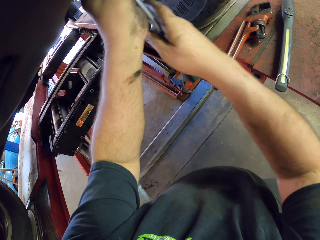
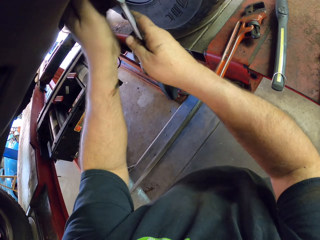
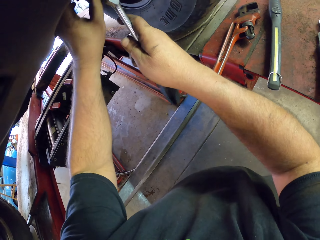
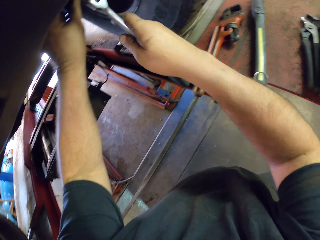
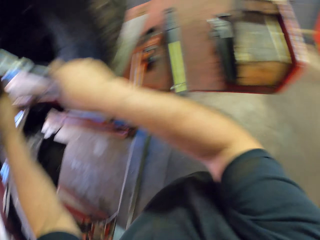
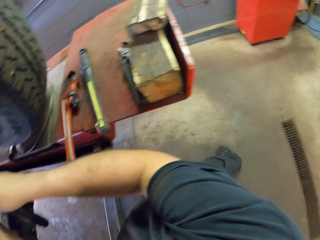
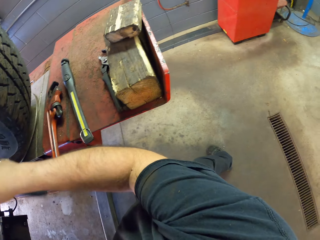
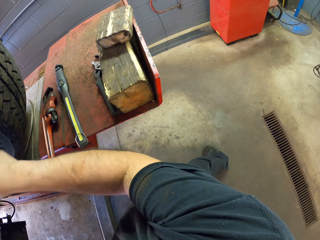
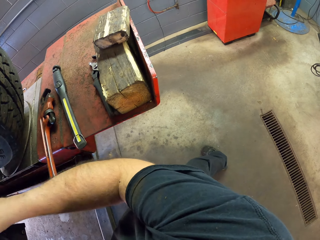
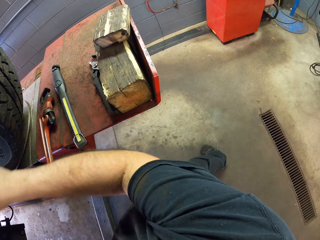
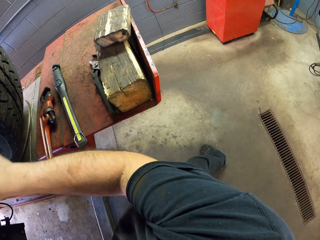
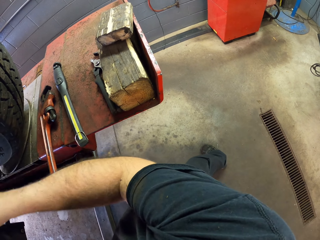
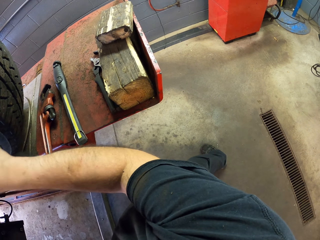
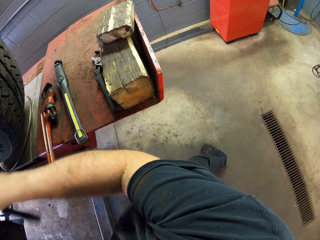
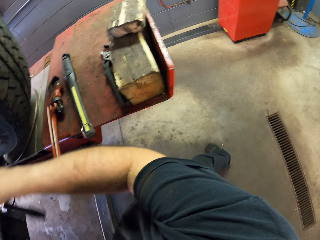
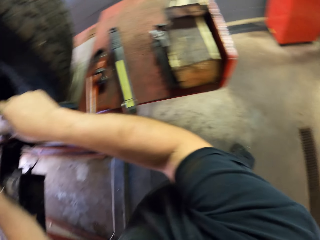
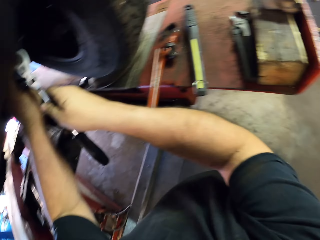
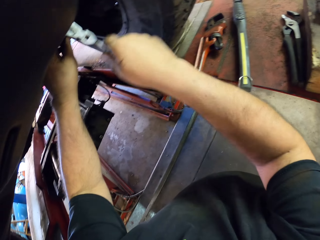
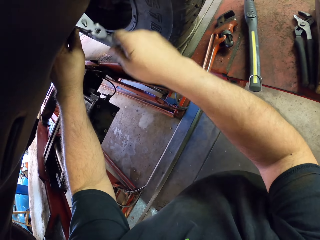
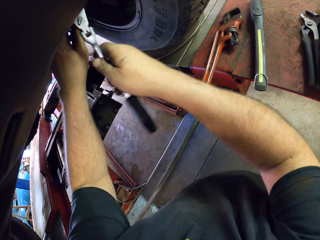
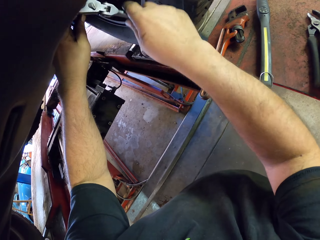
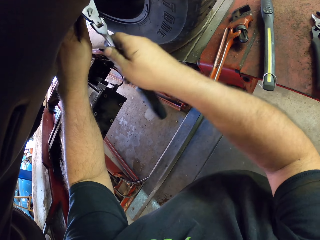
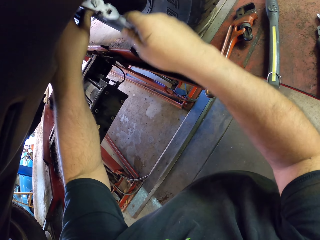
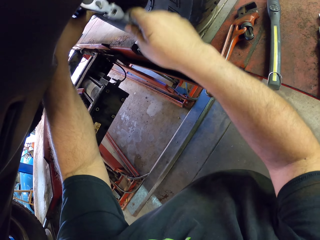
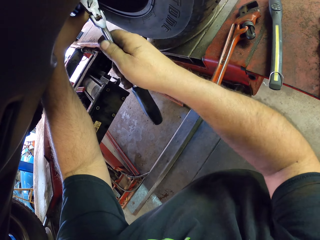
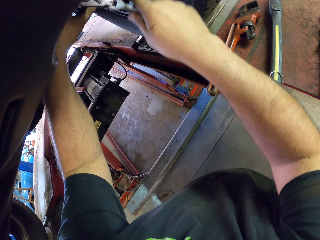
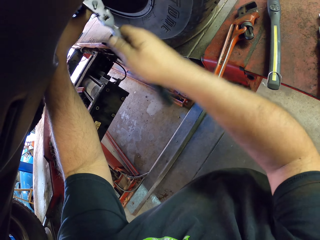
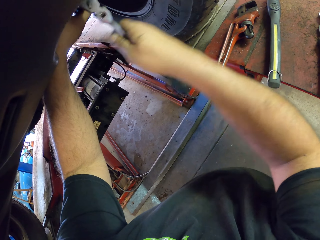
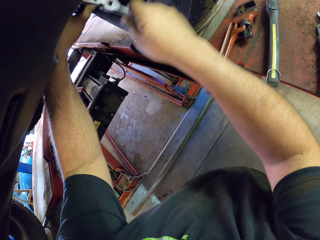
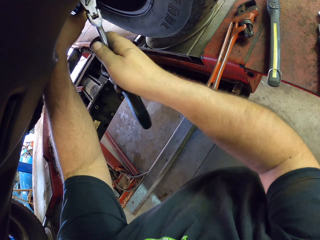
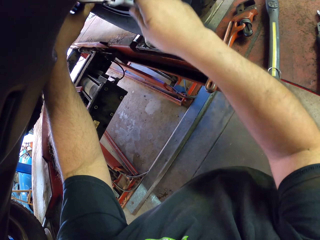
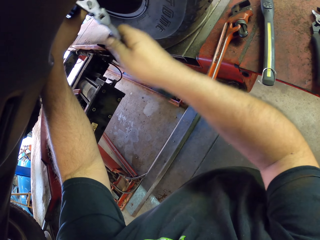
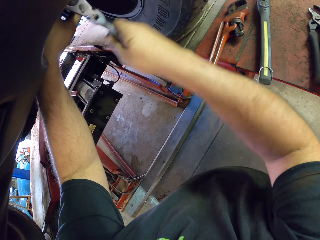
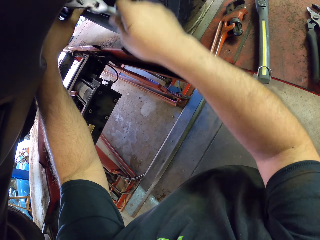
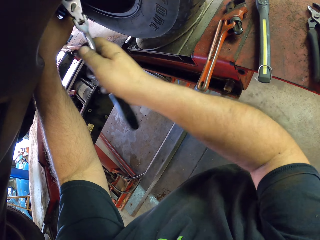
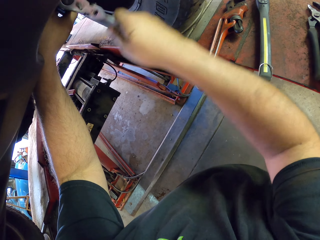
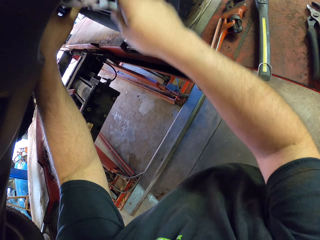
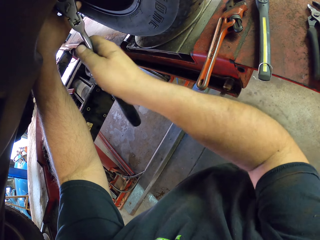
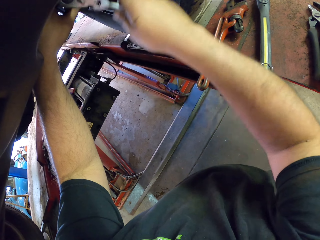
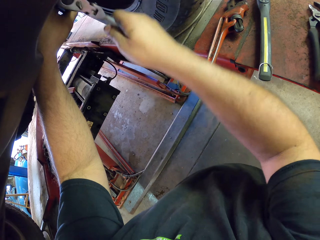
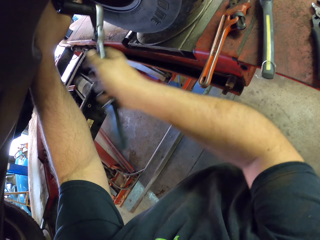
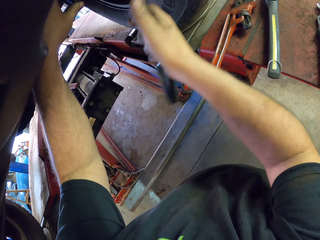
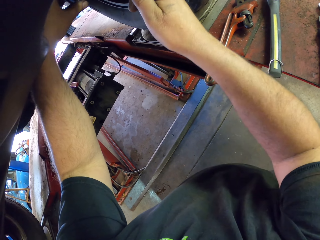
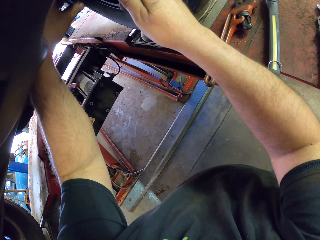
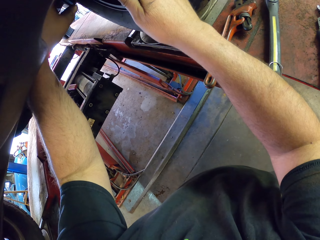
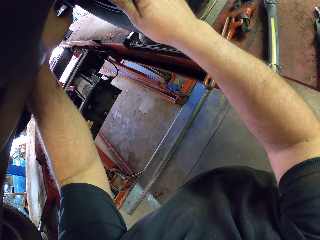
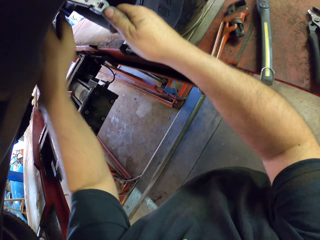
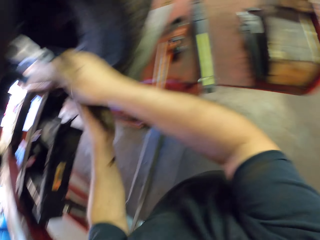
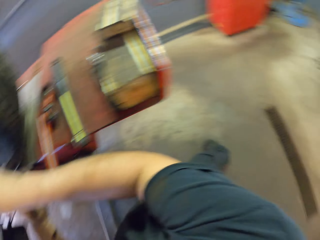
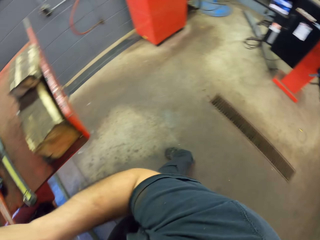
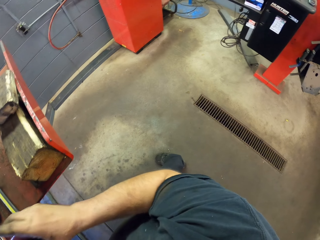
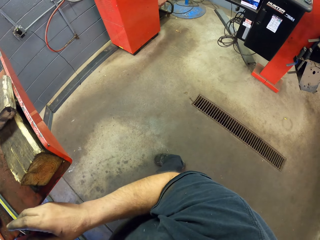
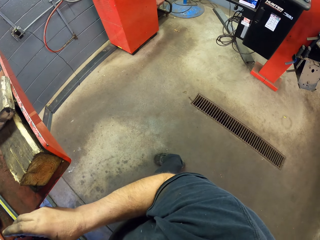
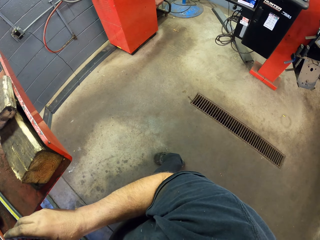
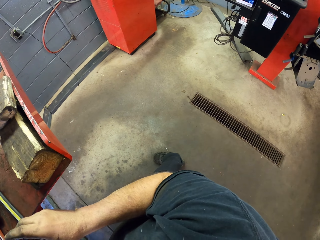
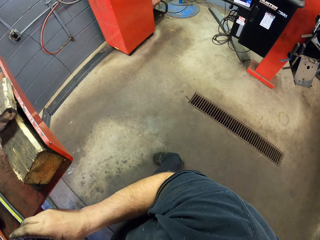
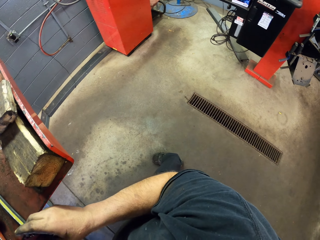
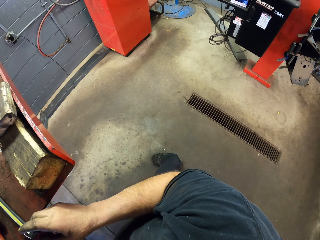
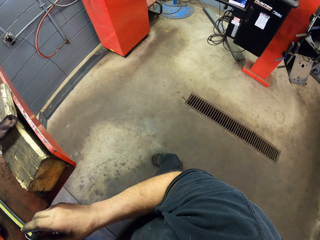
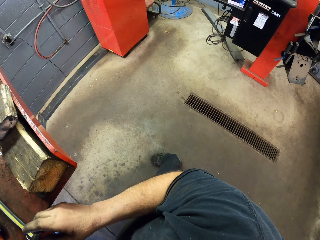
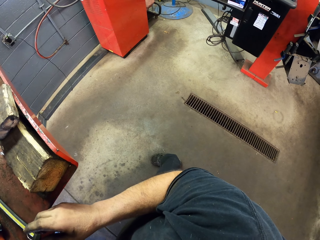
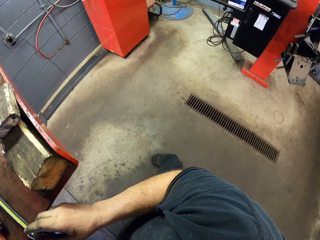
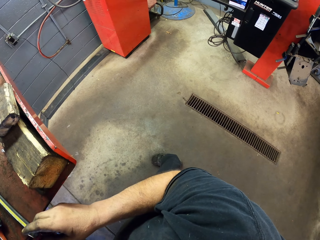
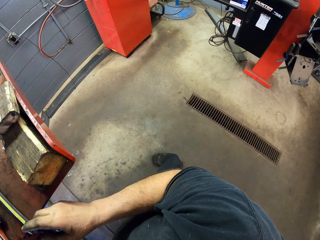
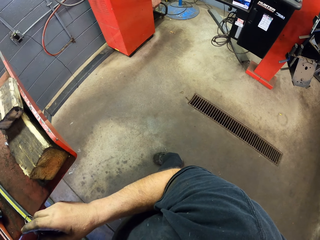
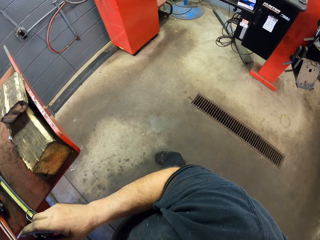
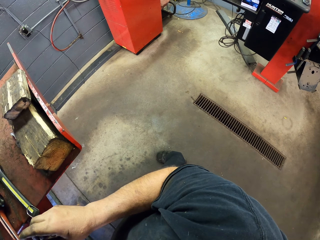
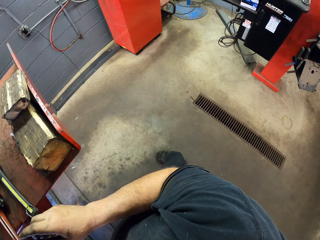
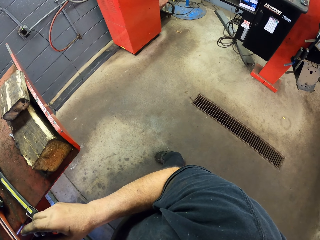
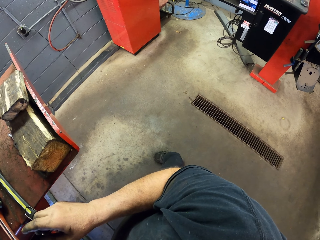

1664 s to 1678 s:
The camera wearer moves around the garage. They look around. They fix the wheel hub. They look at the ratchet spanner. They look around. They move around the garage.

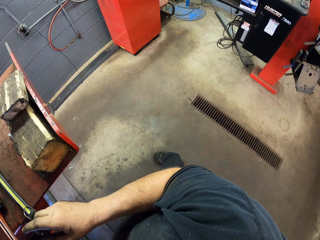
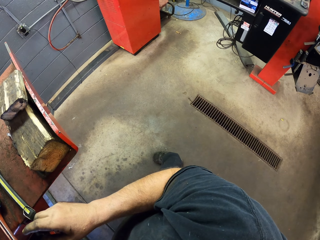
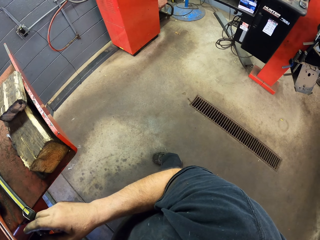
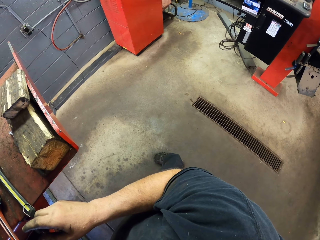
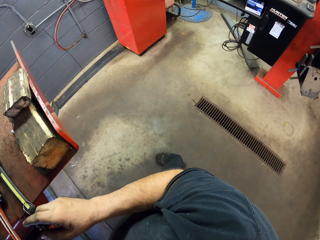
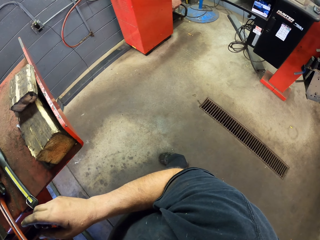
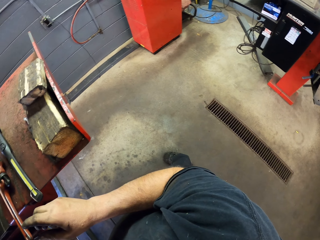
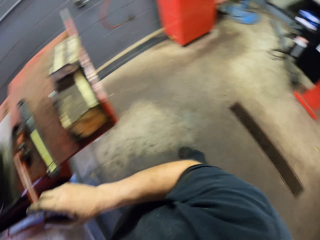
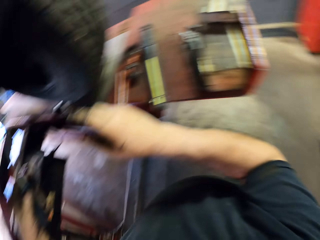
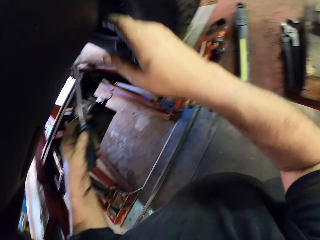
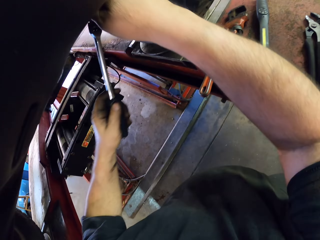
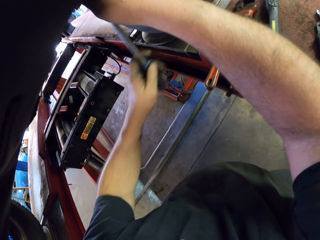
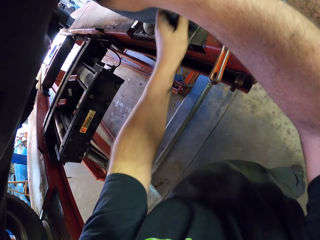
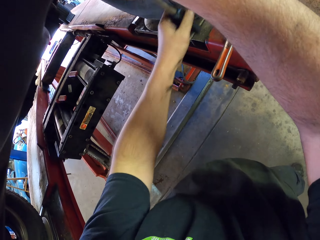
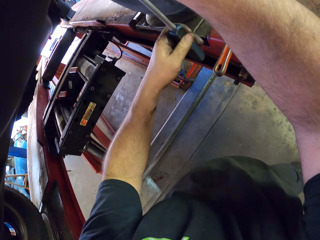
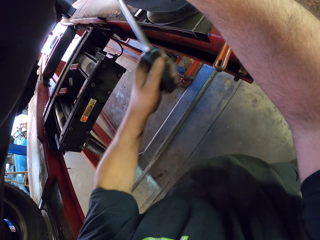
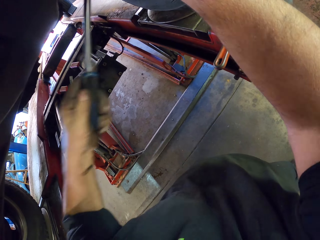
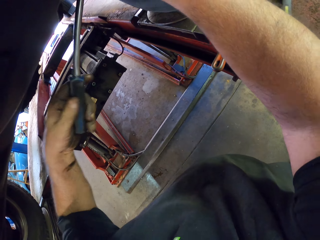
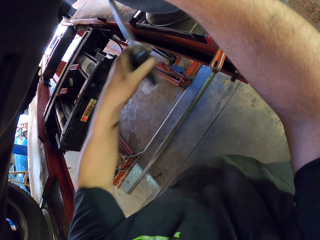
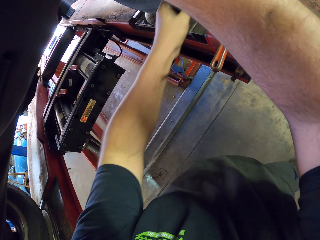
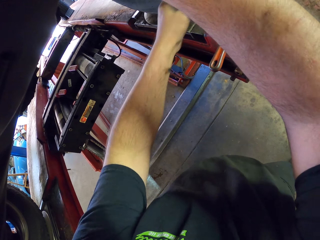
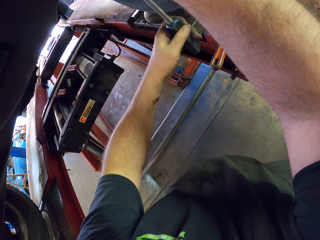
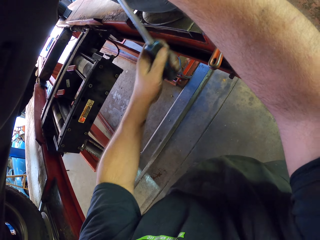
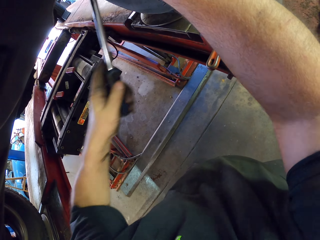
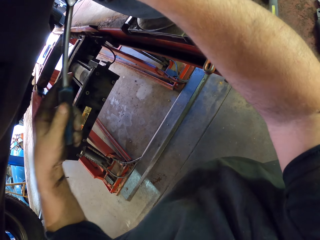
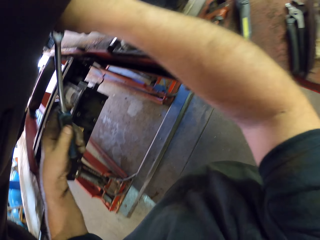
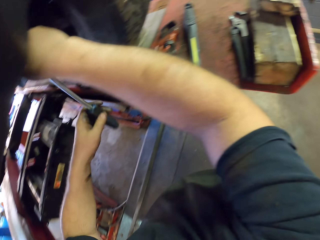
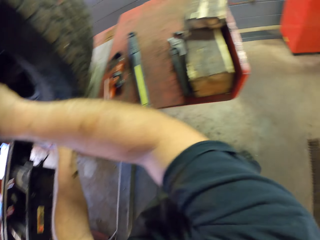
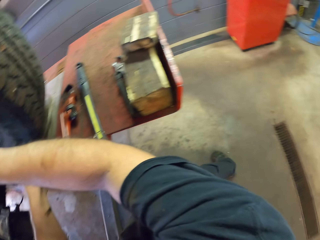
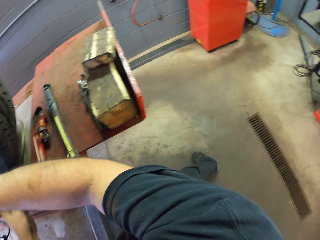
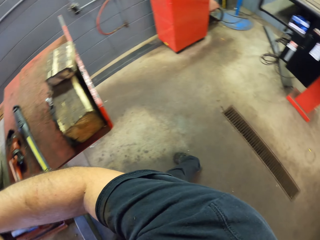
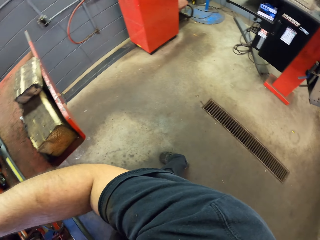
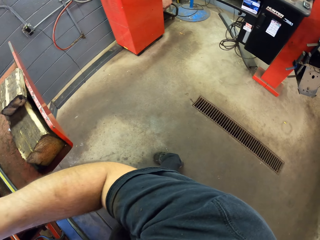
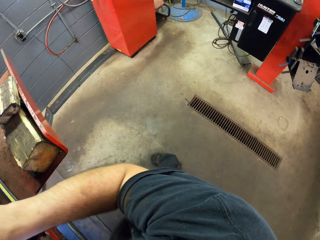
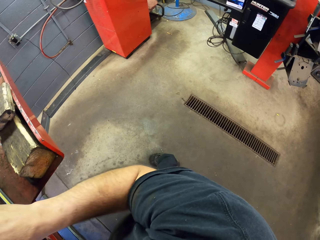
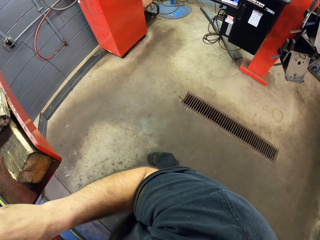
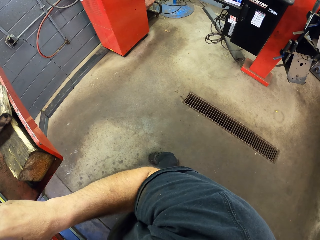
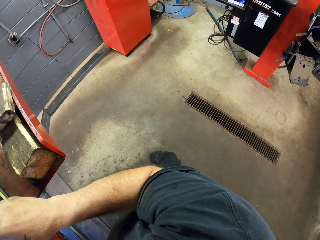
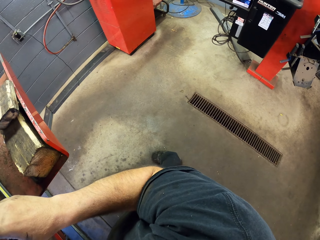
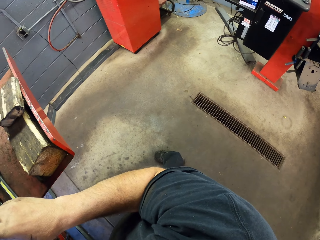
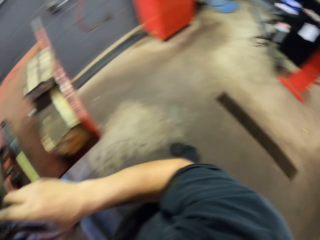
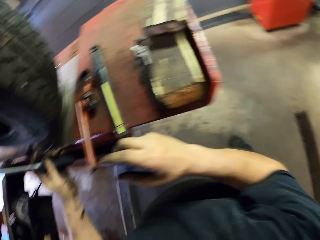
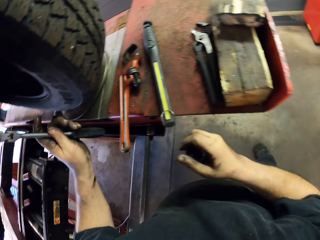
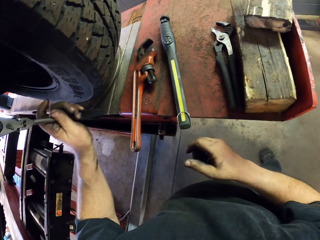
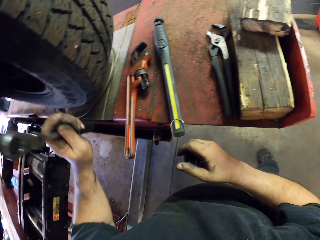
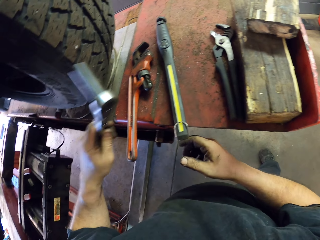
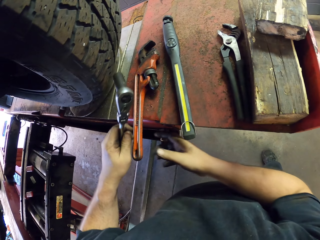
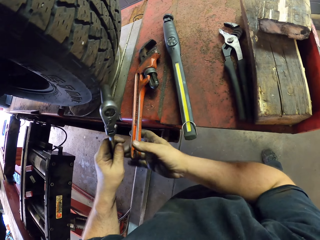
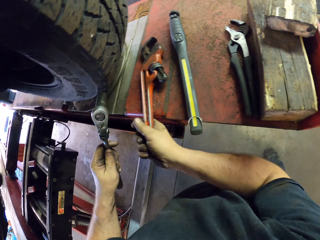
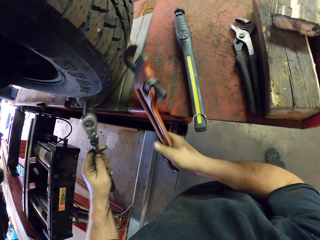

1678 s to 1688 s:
The camera wearer tightens nuts with a ratchet spanner. They fix the wheel hub. They move around the garage. They look around. They pick up a pipe wrench.
